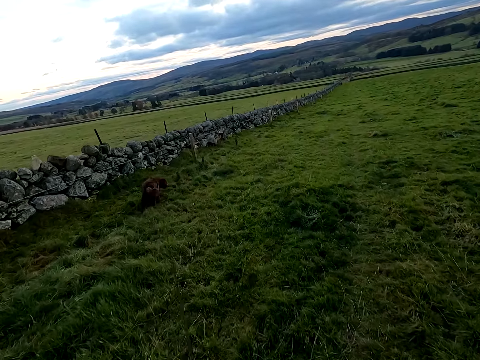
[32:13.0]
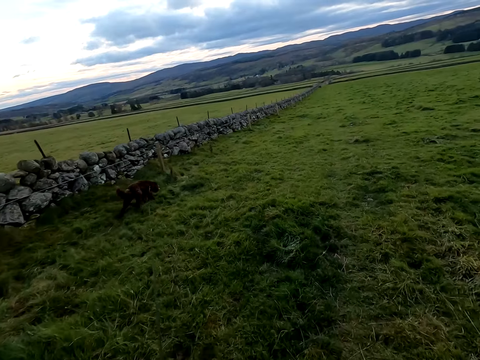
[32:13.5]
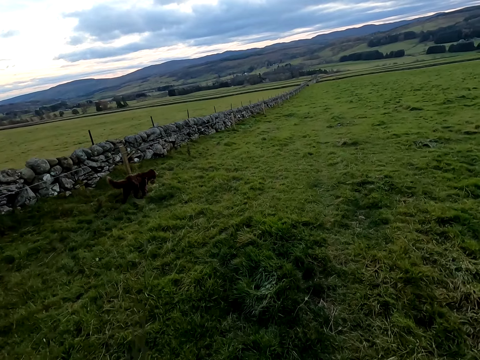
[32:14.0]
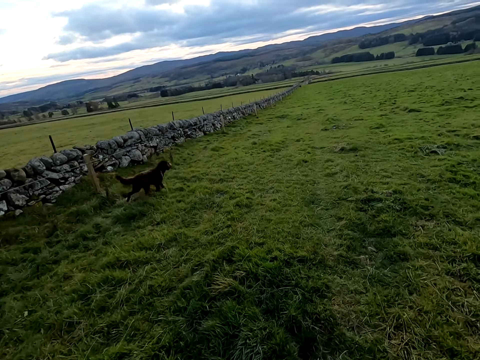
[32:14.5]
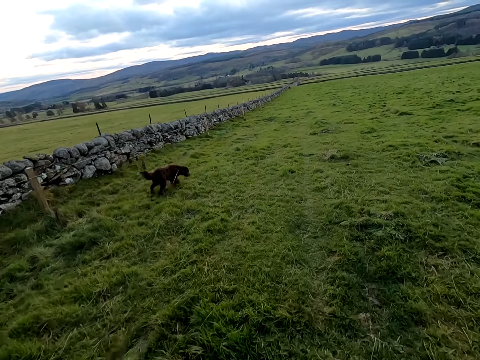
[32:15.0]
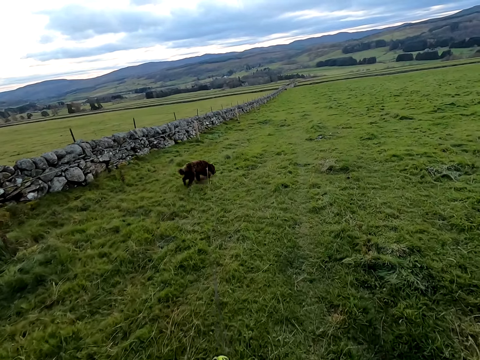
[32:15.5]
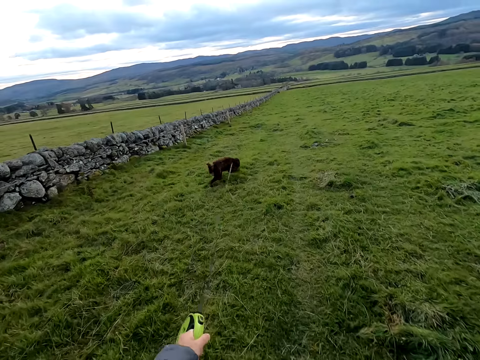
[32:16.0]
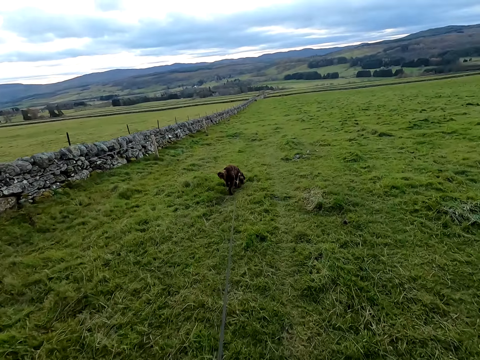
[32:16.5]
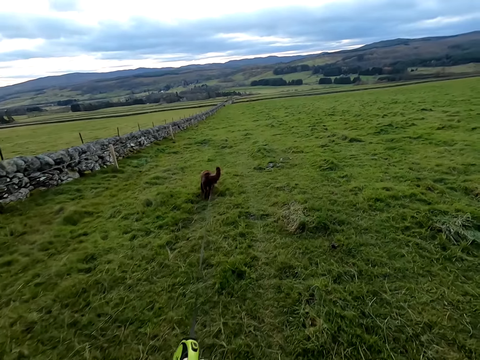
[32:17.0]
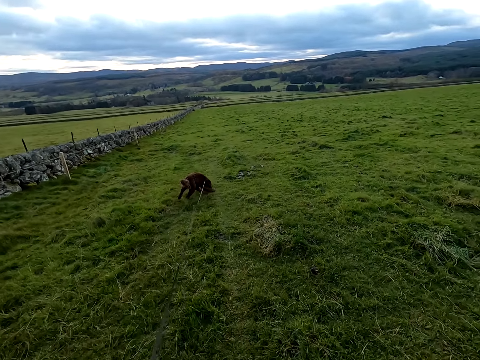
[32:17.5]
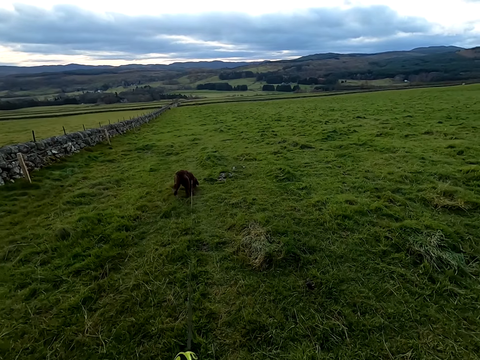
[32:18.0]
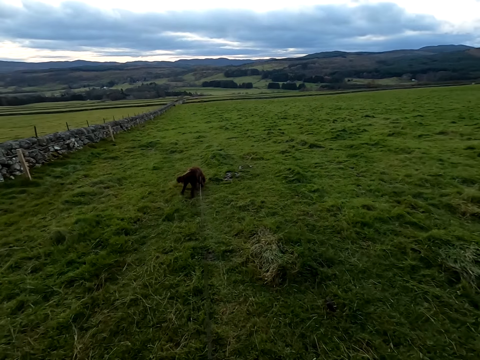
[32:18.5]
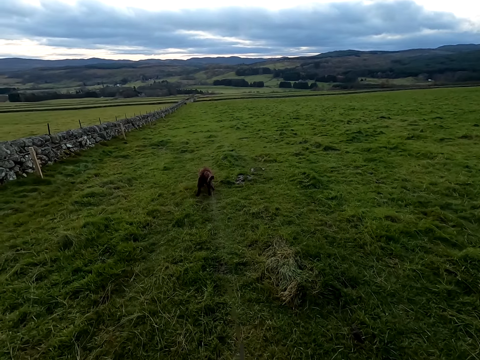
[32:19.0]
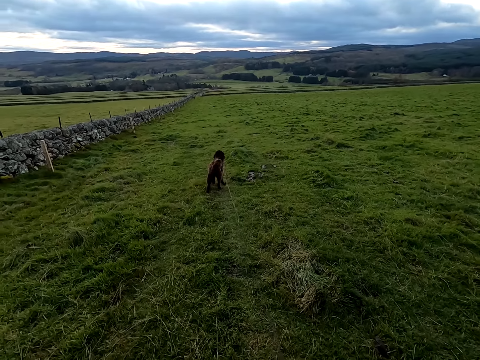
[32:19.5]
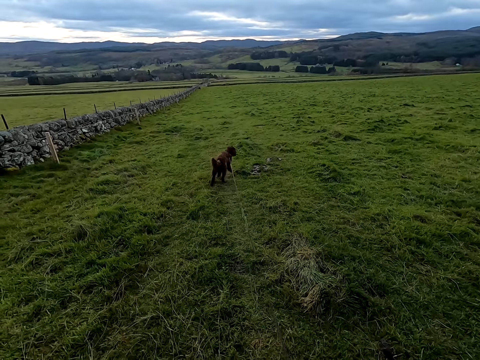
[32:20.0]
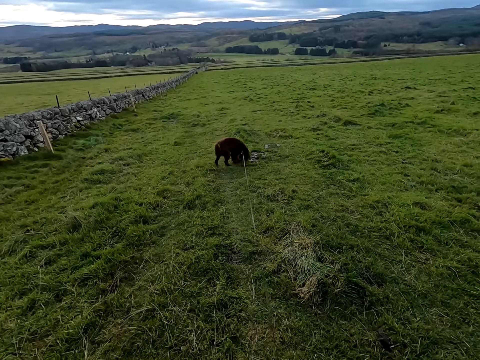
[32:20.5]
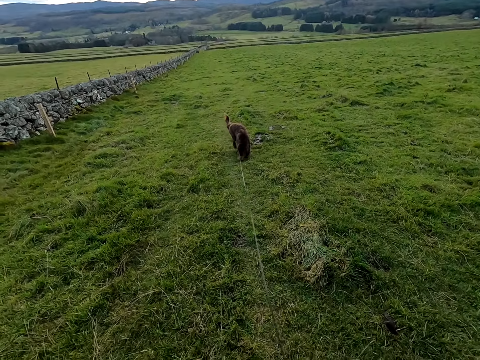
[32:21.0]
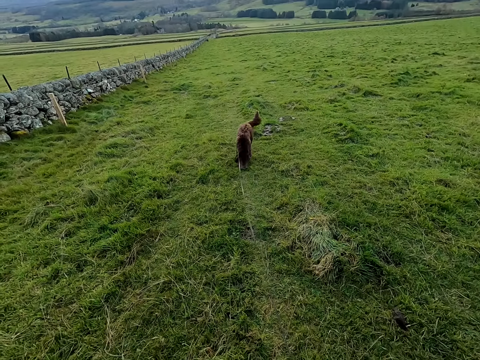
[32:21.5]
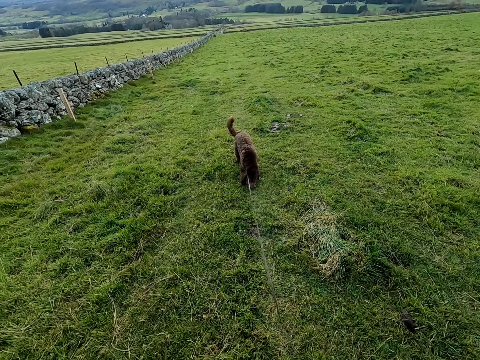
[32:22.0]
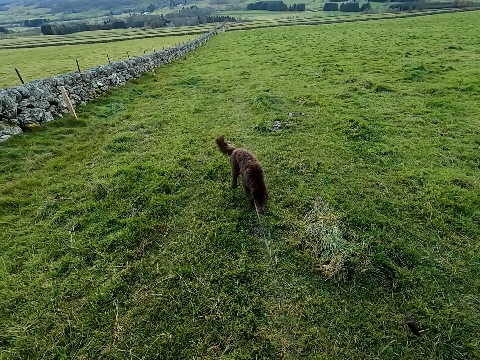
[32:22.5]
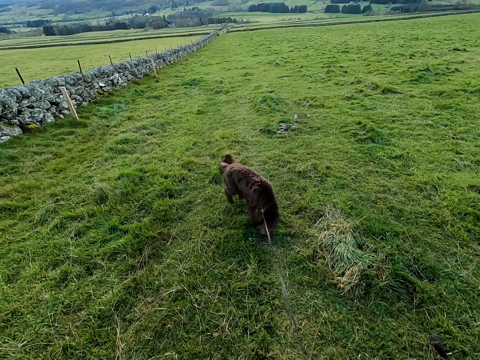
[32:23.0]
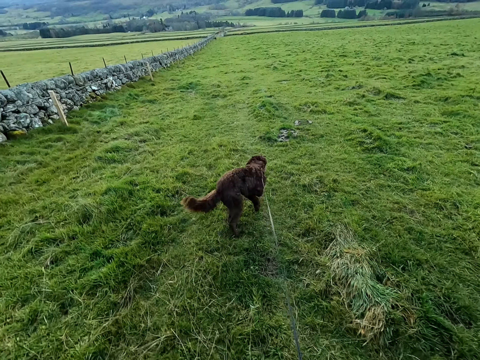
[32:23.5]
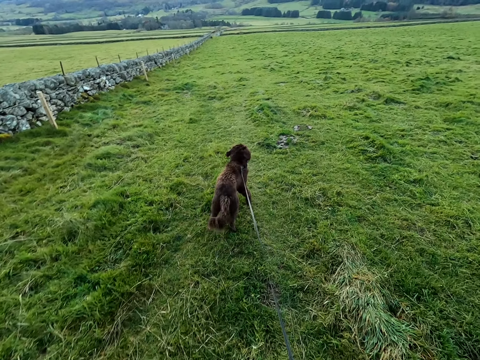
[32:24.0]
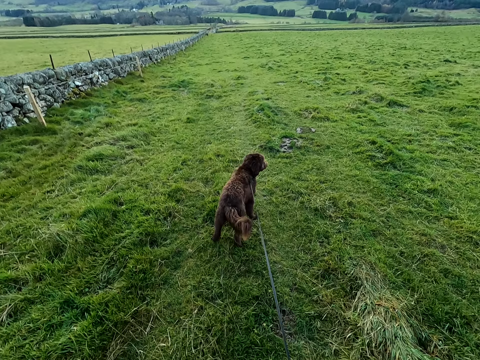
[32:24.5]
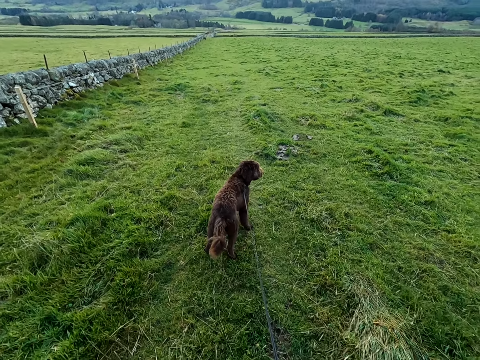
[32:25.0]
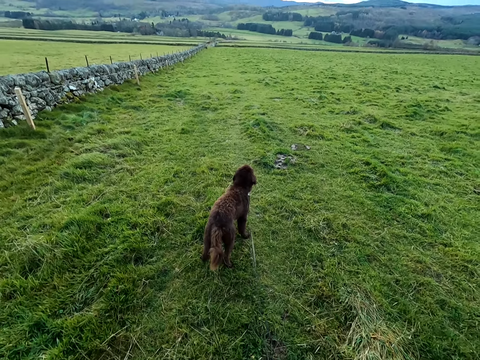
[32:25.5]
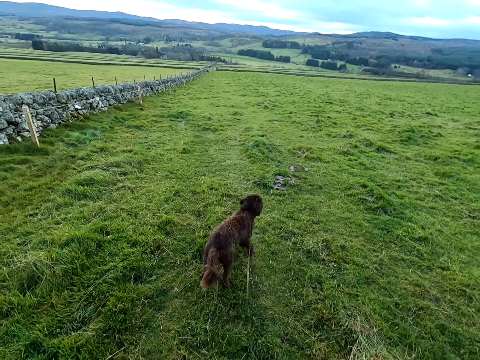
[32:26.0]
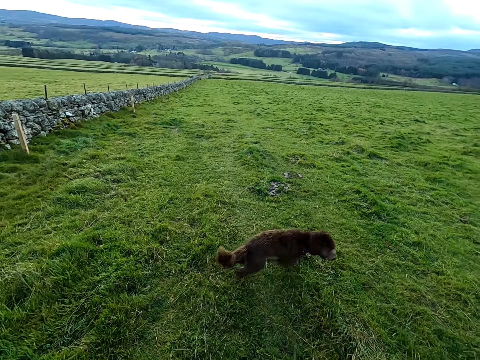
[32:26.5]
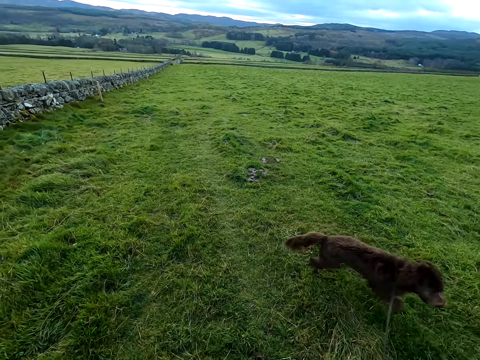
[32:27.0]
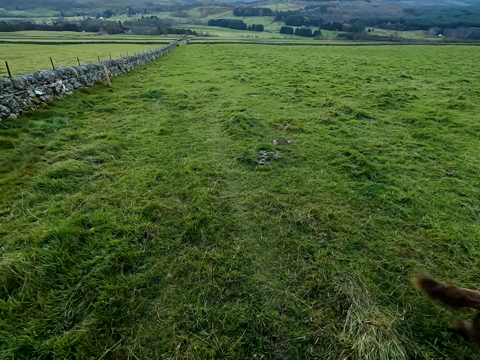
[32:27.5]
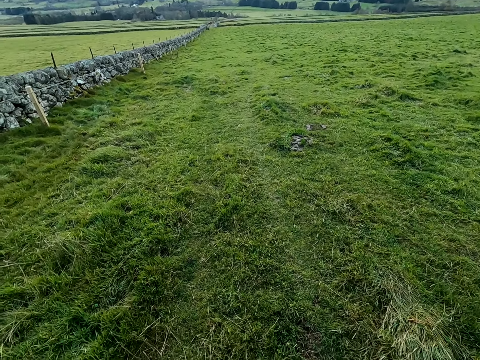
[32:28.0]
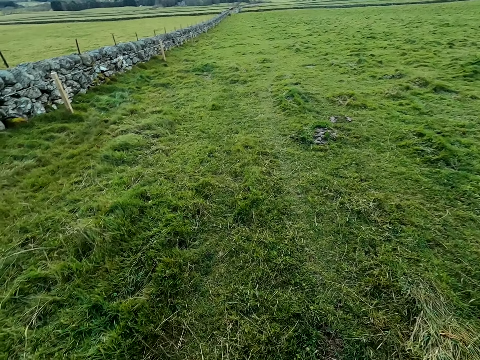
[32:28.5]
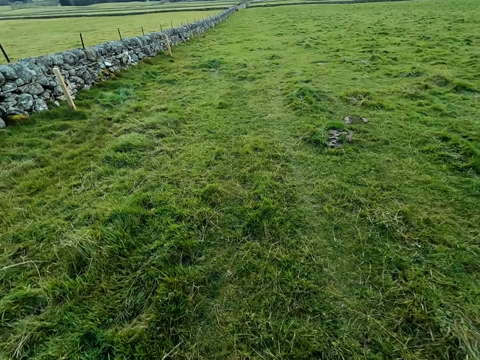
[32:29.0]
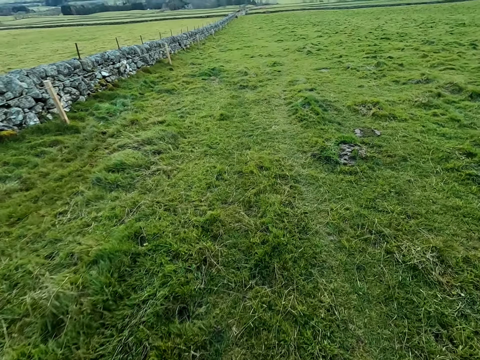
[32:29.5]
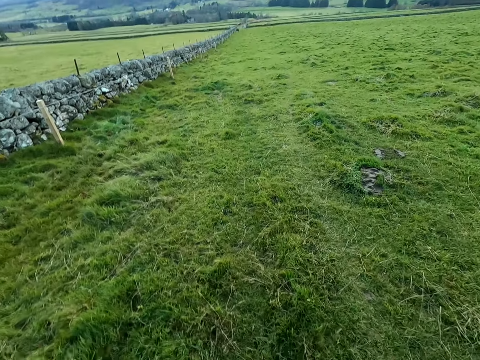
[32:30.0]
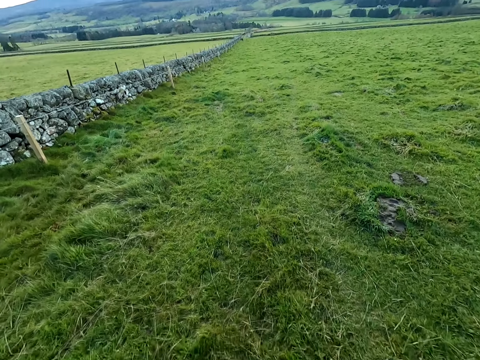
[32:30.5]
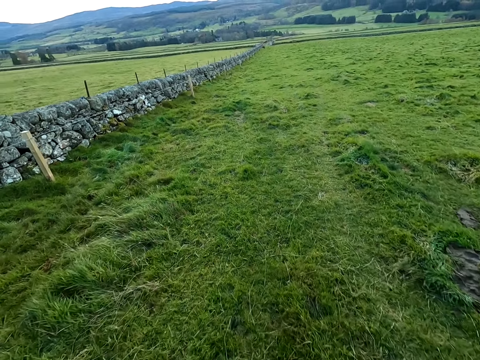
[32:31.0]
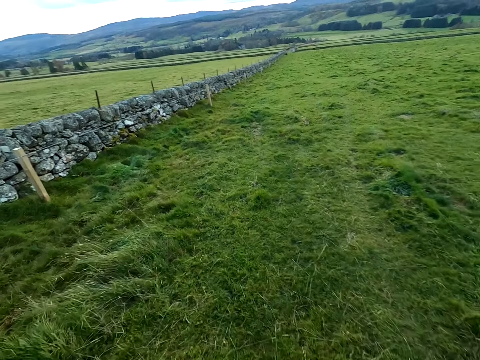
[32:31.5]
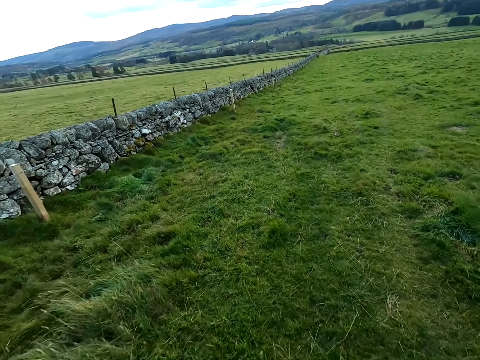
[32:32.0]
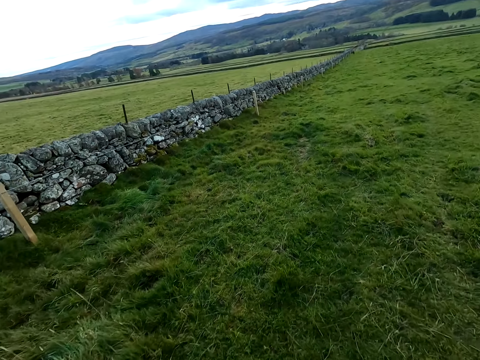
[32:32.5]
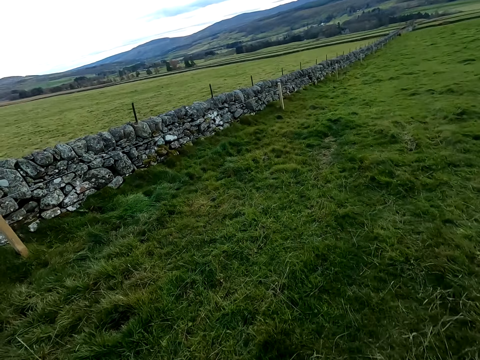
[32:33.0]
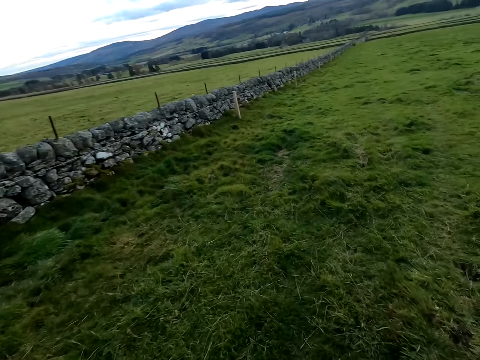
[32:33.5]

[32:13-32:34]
The camera wearer holds the dog leash. He speaks to the dog. He walks the dog in the field with the leash in his left hand.

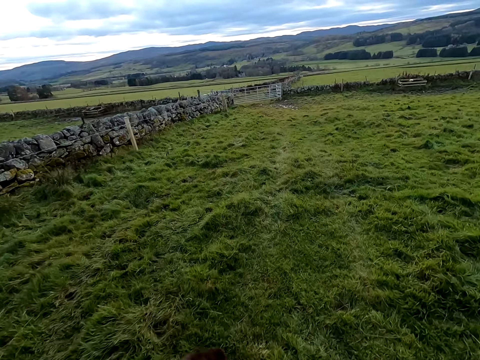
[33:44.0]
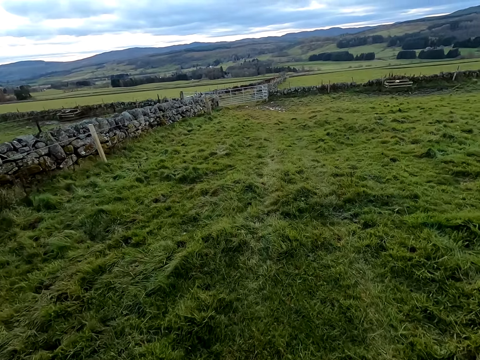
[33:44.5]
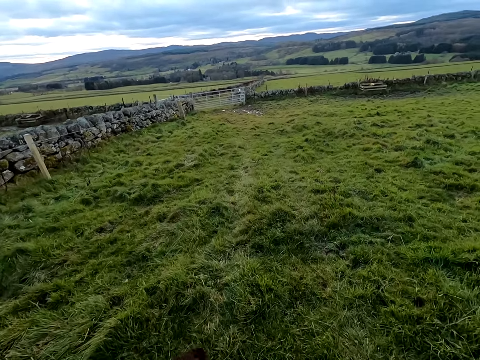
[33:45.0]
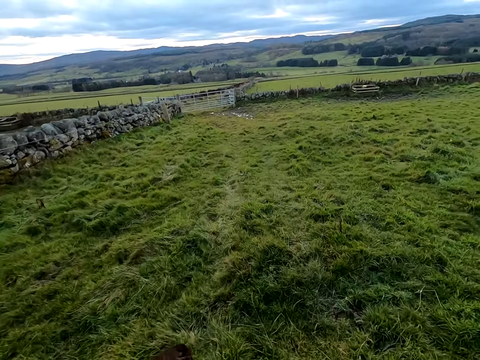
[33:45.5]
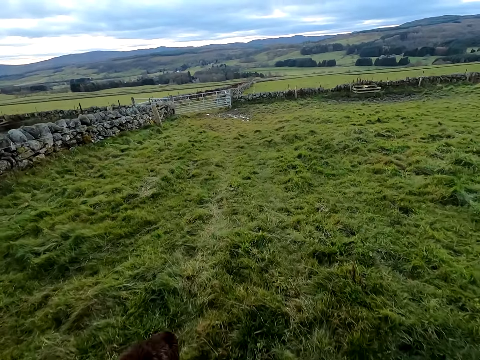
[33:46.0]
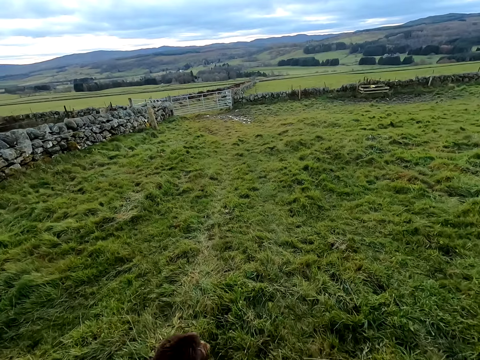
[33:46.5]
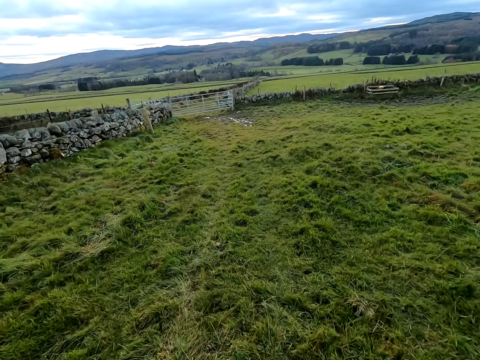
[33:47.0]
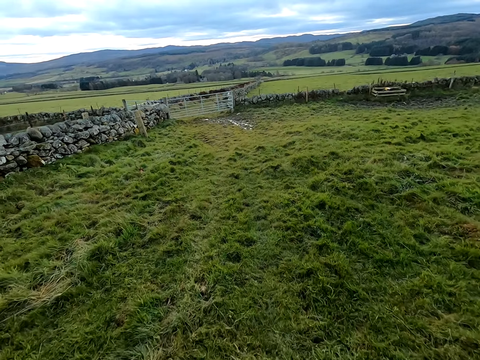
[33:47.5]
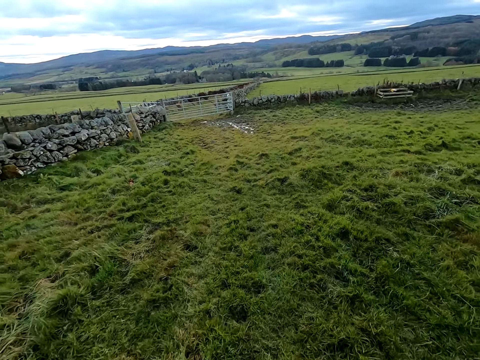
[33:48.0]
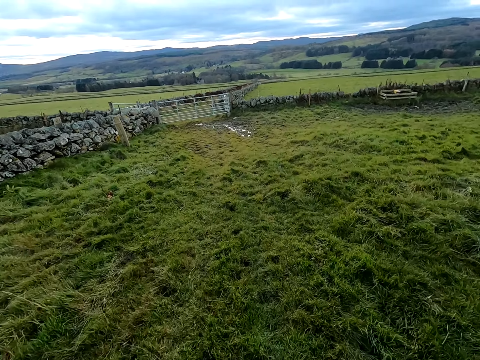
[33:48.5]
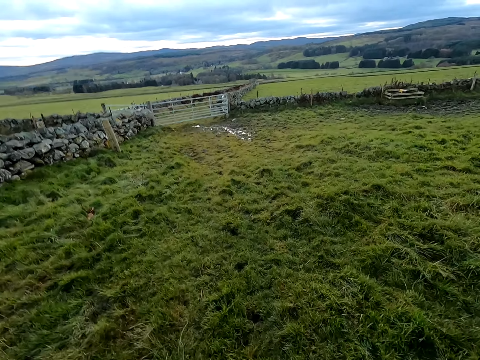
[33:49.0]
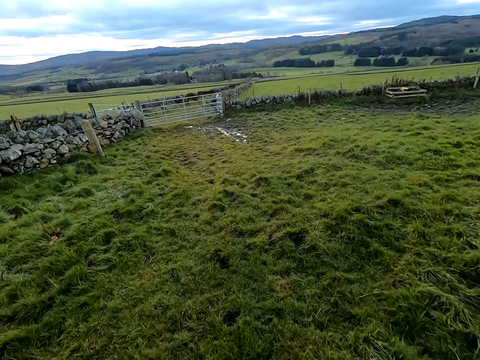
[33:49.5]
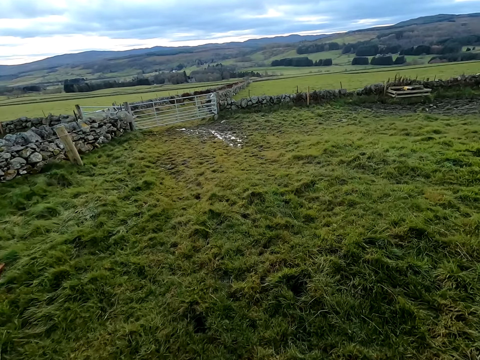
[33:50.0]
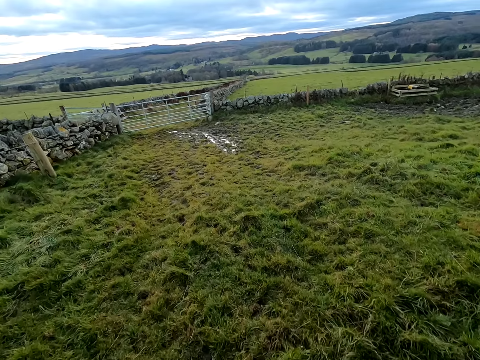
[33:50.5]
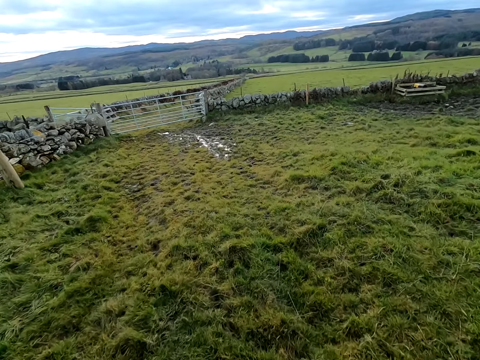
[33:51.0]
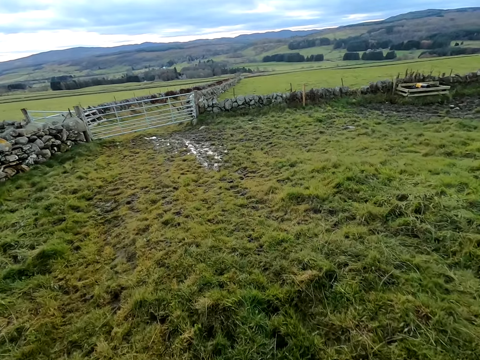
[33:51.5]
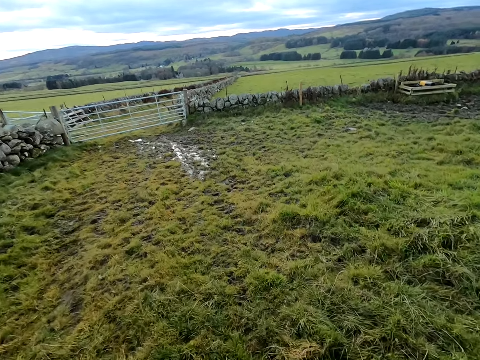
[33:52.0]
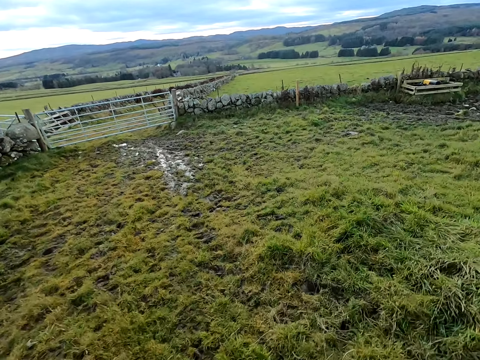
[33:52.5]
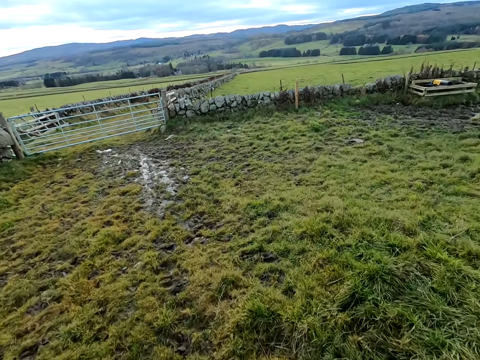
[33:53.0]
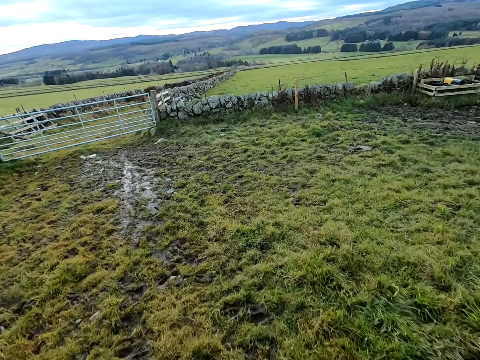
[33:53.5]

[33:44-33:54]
The camera wearer speaks to the dog. They speak to the dog again.
